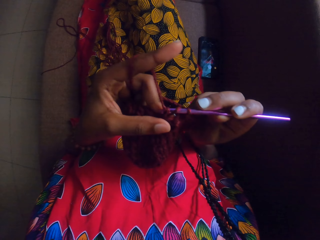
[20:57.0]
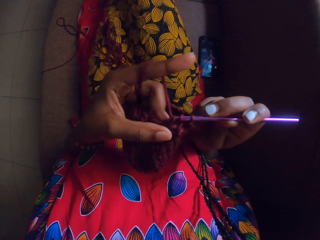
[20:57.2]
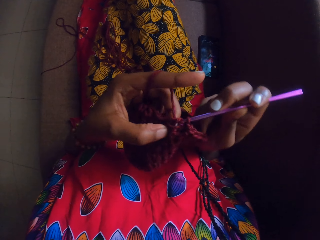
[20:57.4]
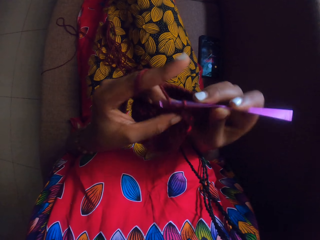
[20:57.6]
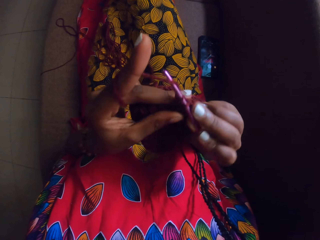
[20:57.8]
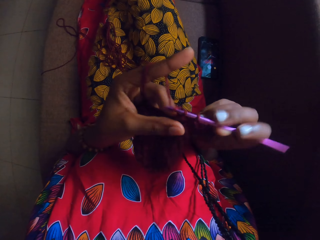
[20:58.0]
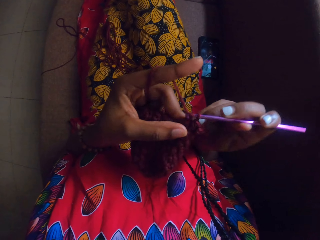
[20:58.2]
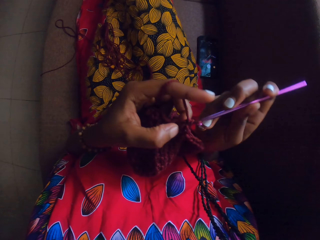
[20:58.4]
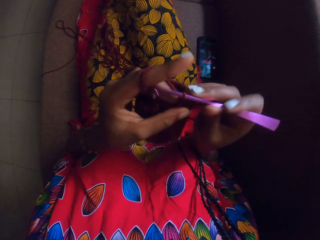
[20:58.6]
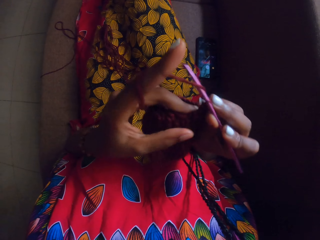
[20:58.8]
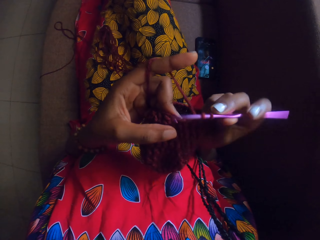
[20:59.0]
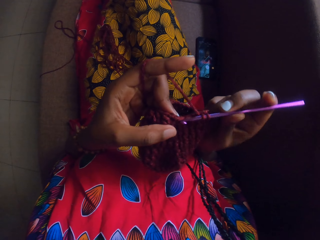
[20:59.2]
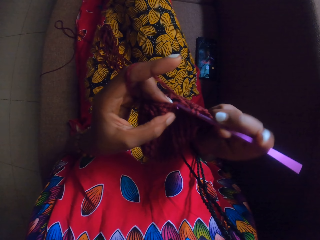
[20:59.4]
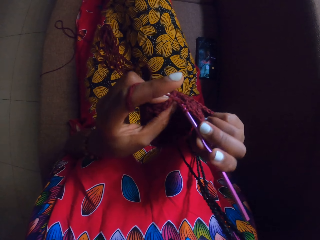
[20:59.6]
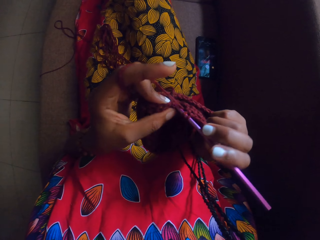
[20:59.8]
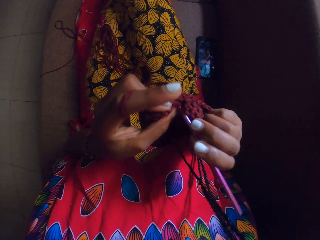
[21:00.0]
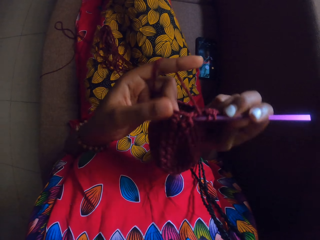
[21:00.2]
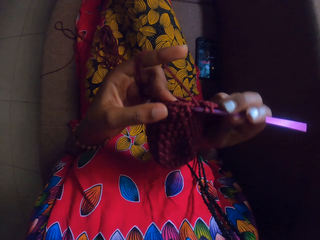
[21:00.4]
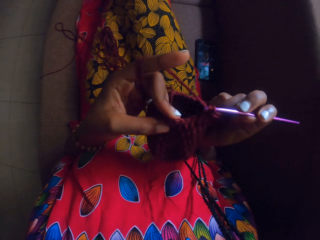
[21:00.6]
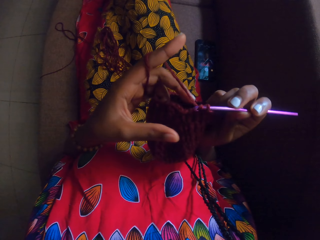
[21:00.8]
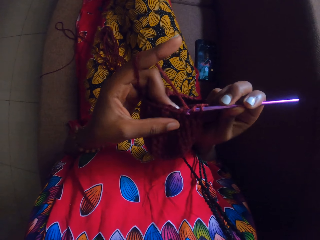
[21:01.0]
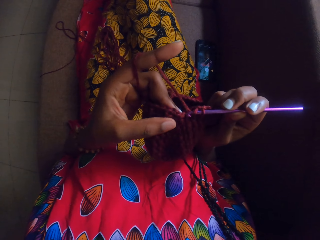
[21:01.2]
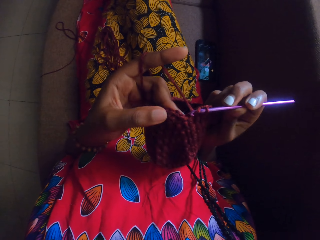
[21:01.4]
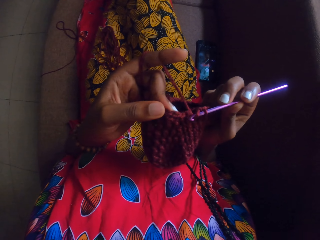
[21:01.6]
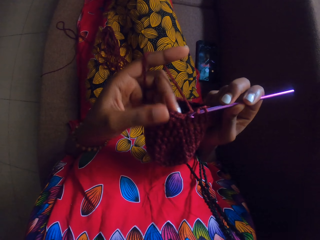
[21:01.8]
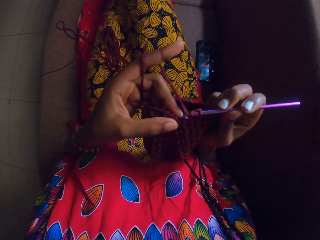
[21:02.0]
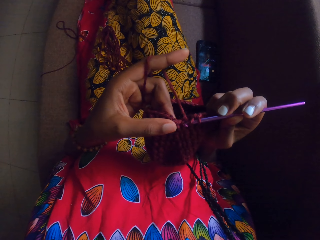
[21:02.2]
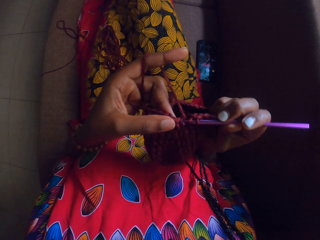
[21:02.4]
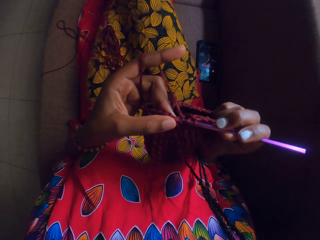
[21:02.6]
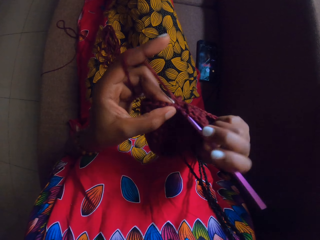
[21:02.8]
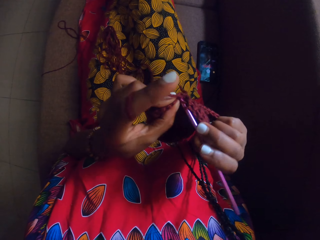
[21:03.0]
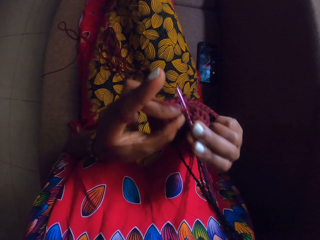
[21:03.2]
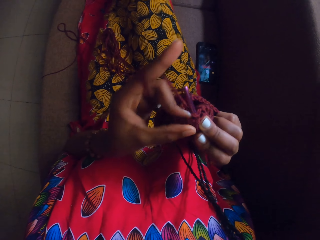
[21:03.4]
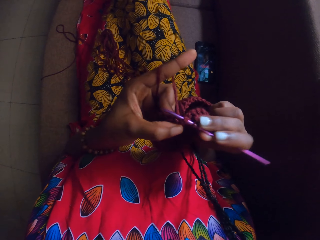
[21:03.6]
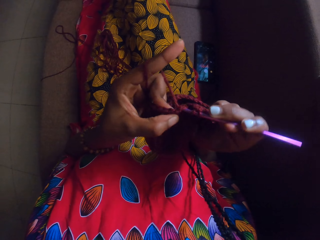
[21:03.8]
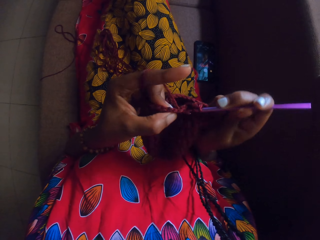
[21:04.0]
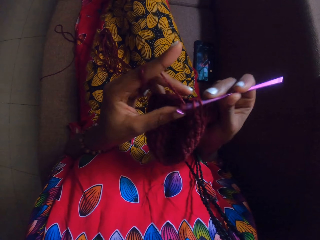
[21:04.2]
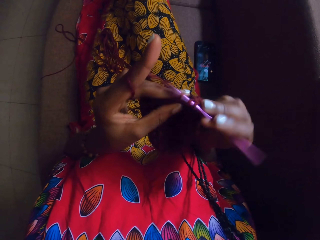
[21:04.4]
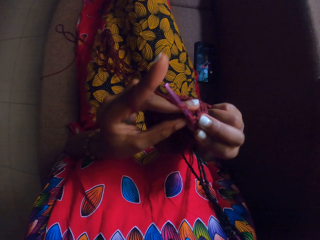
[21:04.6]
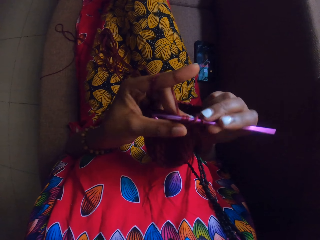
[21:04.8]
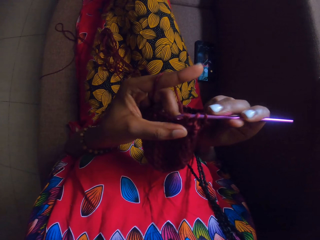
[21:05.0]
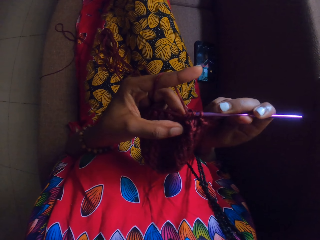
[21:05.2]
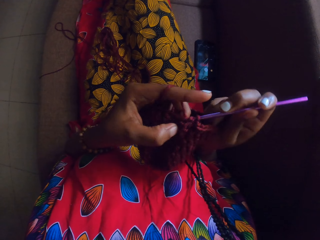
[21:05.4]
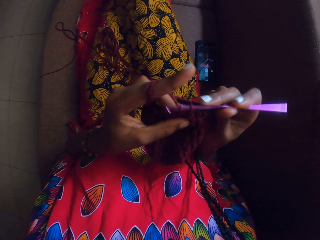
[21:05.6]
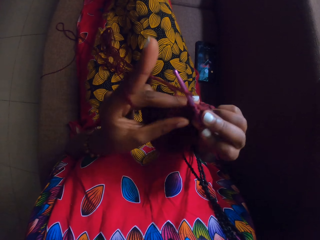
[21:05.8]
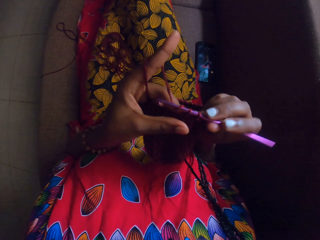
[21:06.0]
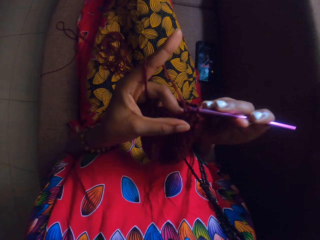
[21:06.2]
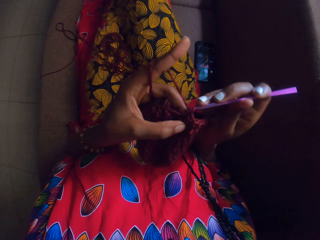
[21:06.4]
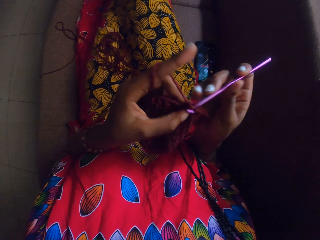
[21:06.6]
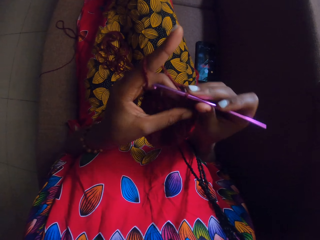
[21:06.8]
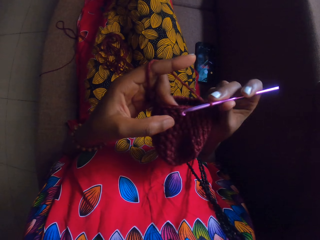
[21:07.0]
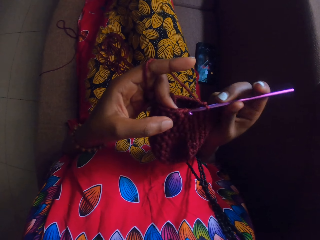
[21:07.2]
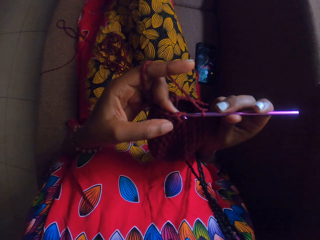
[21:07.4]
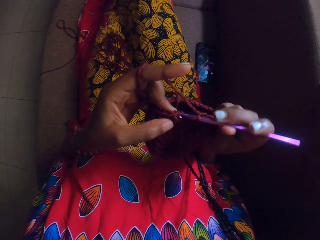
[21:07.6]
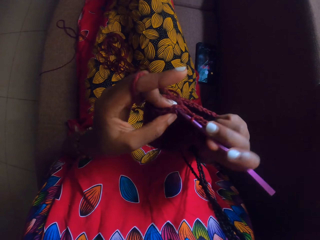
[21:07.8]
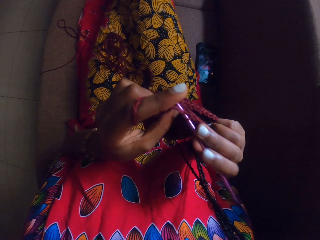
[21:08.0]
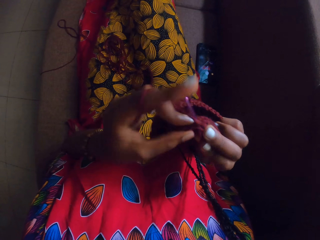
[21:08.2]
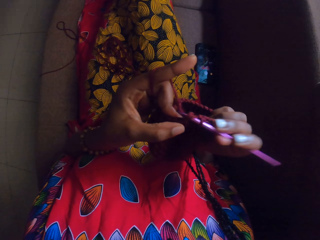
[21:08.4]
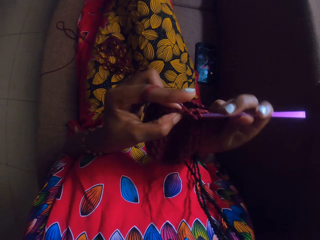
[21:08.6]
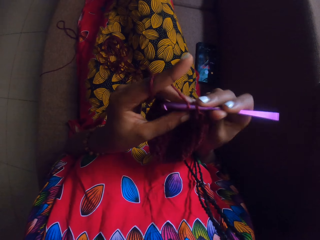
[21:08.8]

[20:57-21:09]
The camera wearer crochets the yarn with the crochet hook in her right hand.

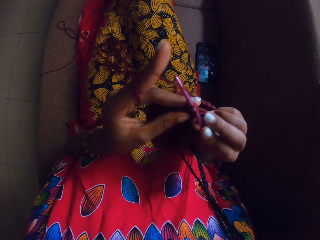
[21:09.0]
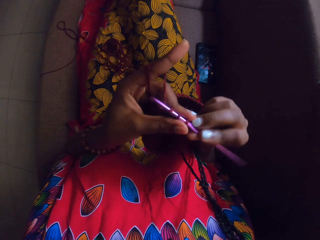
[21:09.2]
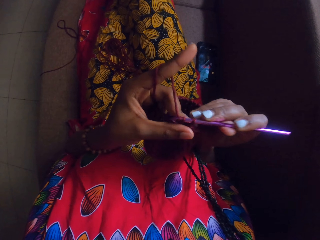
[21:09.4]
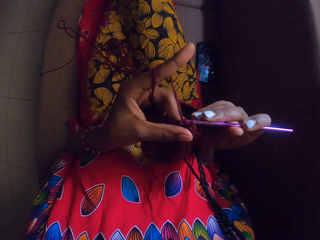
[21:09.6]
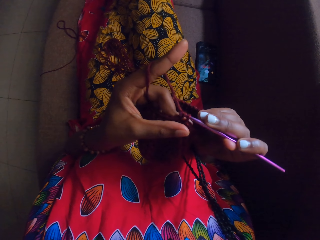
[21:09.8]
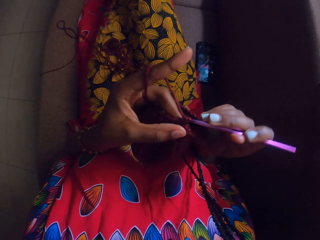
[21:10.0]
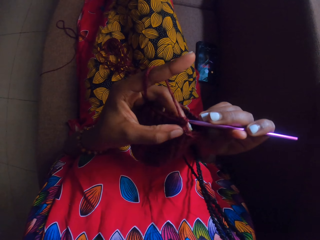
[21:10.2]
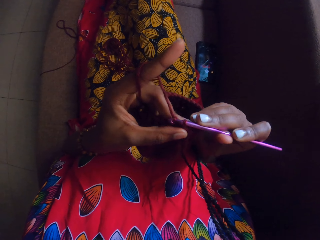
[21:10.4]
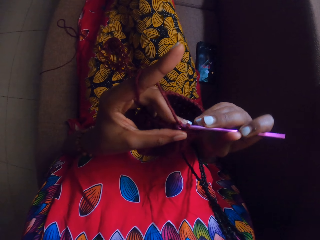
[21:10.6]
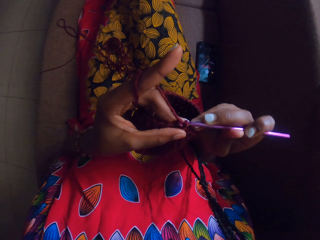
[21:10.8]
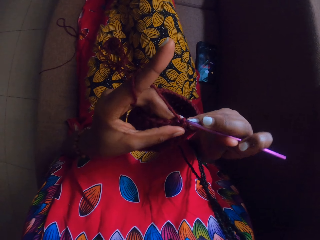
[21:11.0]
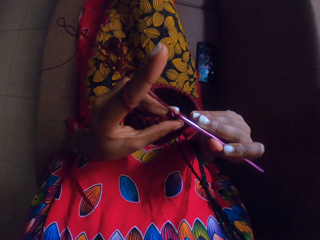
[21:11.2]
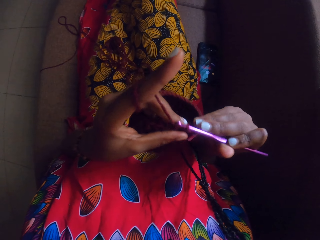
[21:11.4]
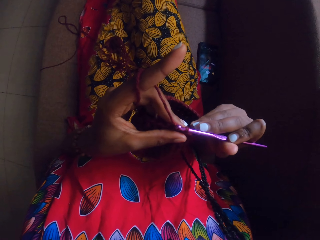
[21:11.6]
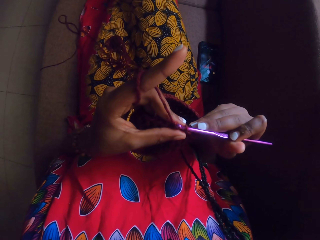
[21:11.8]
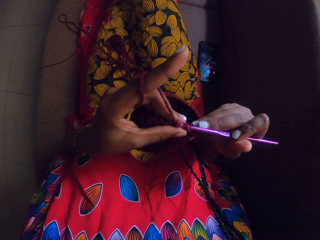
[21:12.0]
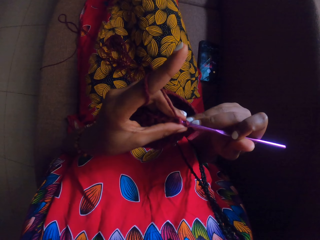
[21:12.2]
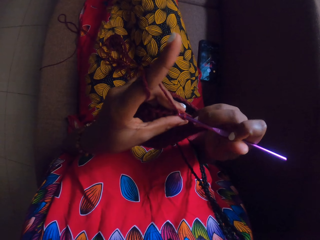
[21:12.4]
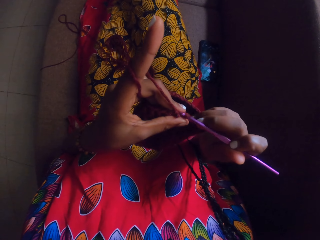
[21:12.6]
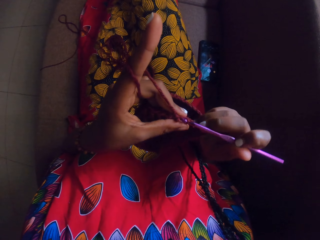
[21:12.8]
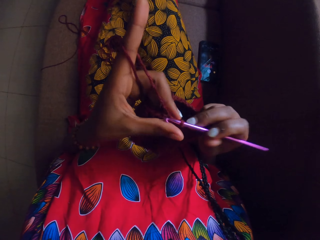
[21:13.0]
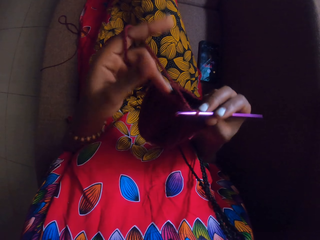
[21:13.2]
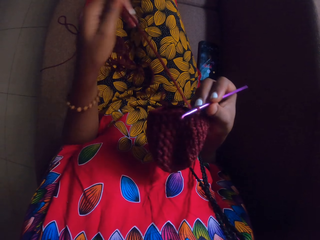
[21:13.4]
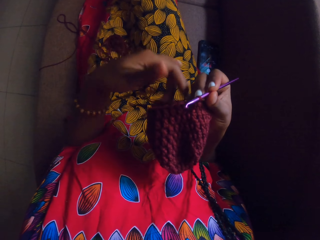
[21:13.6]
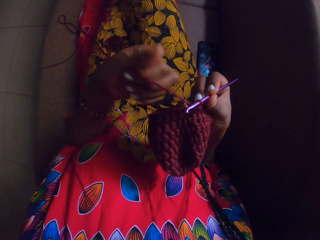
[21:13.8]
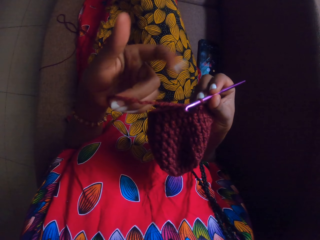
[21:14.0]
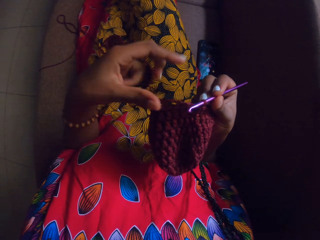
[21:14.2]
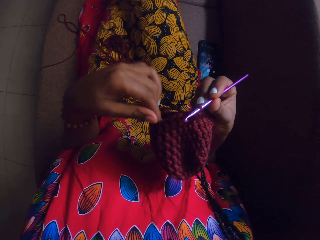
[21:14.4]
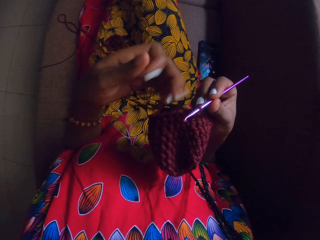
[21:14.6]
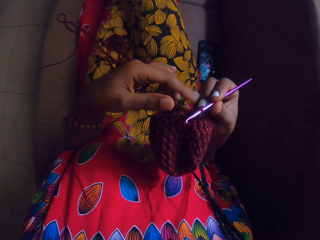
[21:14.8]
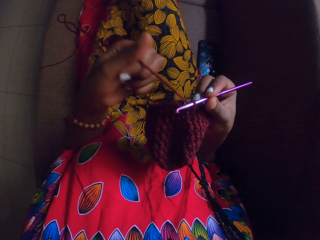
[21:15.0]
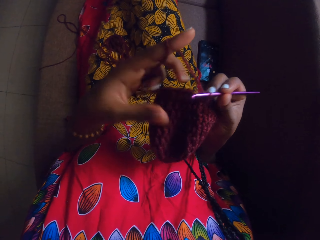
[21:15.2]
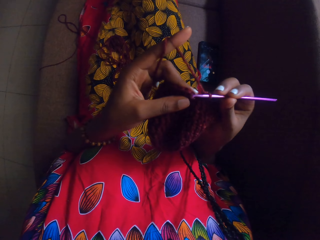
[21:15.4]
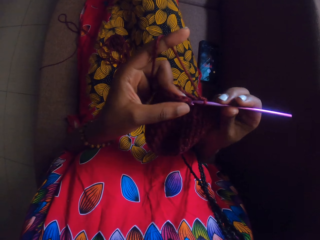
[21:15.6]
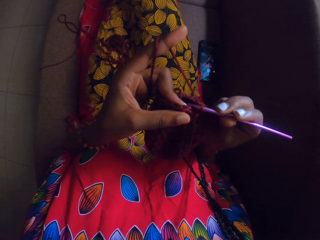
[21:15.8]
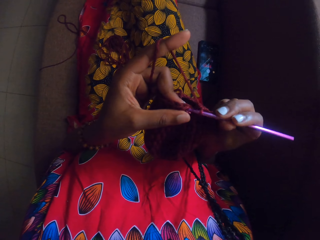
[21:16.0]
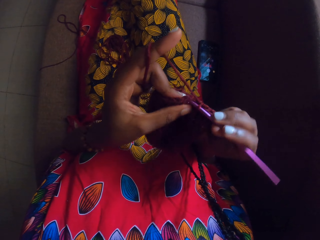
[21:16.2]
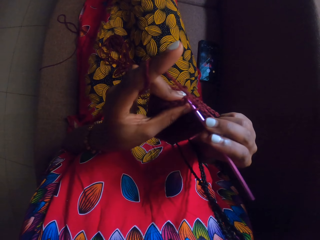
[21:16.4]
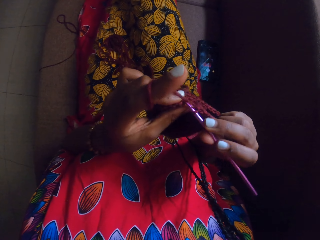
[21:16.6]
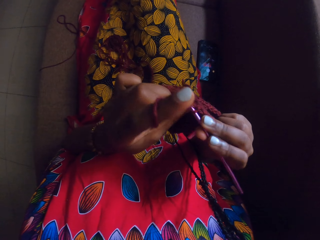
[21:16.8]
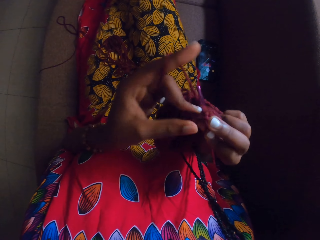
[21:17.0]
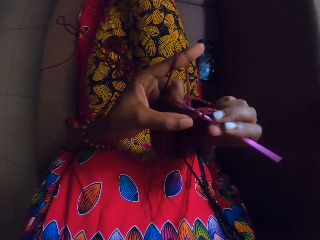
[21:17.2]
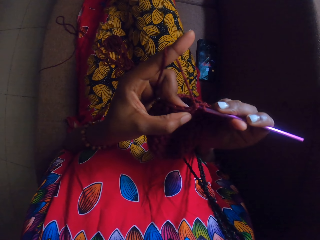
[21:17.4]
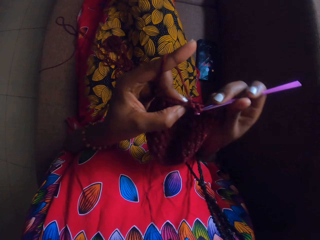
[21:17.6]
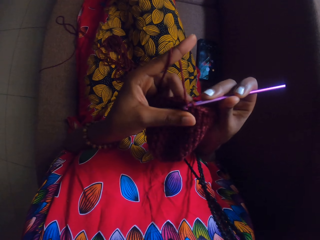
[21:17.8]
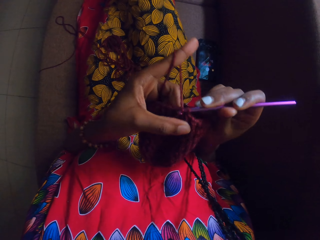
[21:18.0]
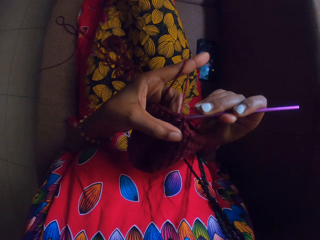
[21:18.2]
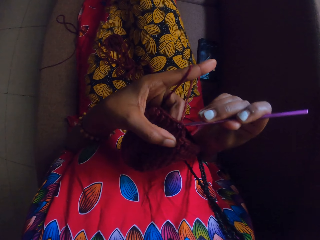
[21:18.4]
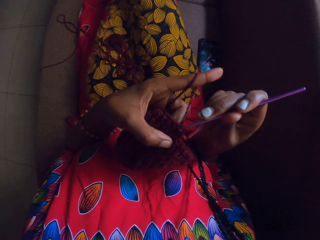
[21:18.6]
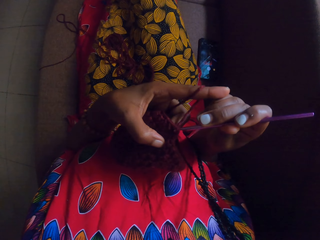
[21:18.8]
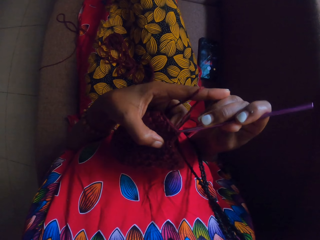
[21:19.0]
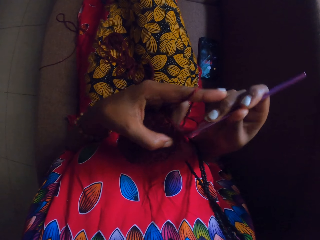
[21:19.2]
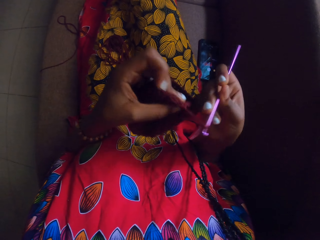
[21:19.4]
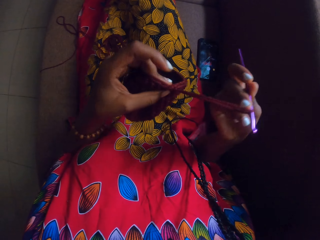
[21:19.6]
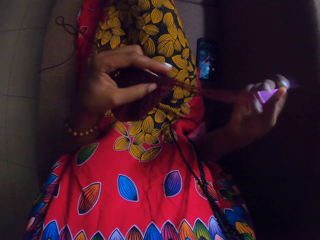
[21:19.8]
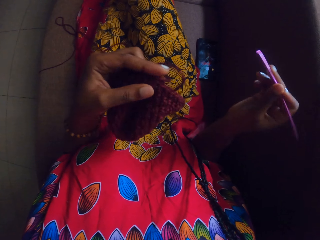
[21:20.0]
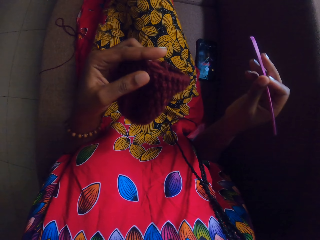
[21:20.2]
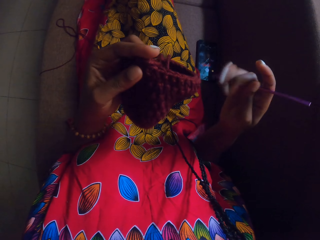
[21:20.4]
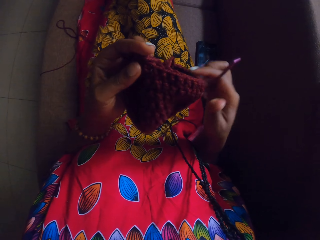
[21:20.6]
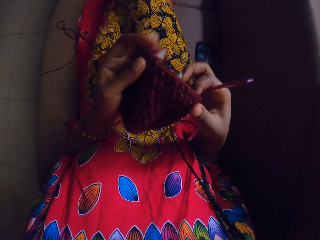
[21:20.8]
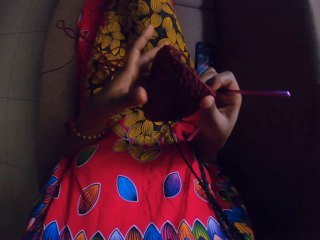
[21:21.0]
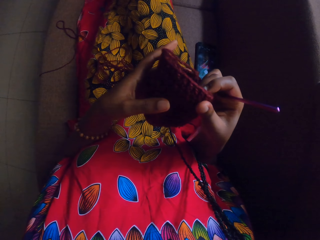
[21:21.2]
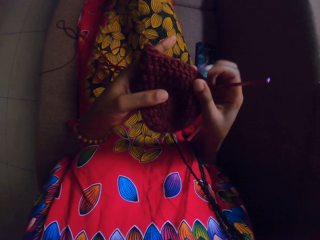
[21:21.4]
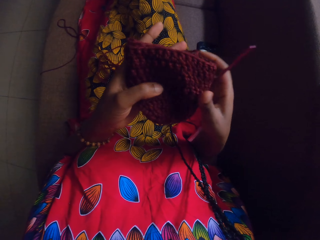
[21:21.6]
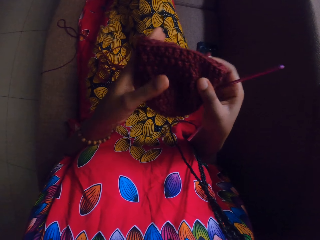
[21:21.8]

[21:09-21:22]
The camera wearer adjusts the strand of yarn with her left hand. She rolls the rope around the finger. She crochets the yarn with the crochet hook in her right hand. She removes the crochet hook from the yarn with her right hand. She holds the yarn.
